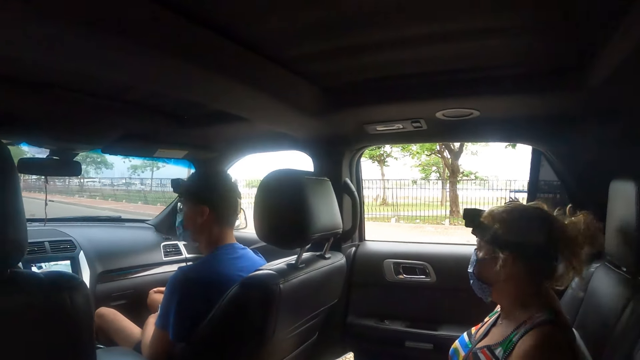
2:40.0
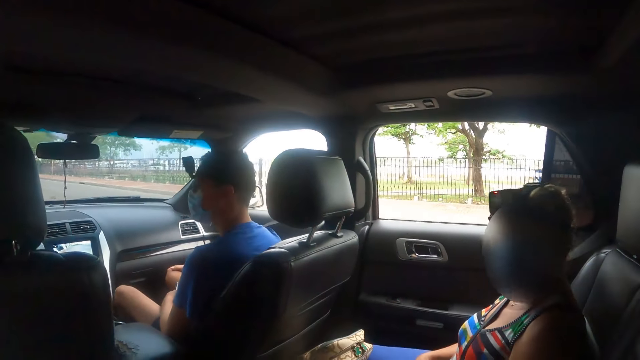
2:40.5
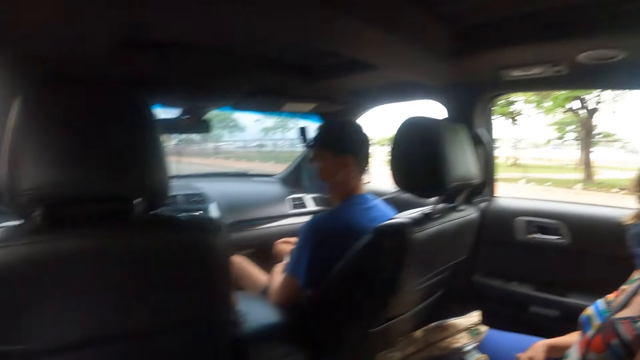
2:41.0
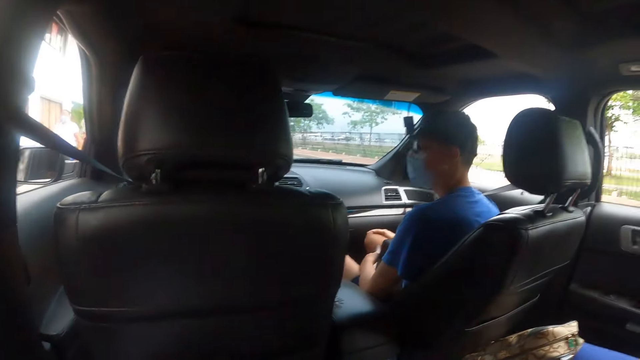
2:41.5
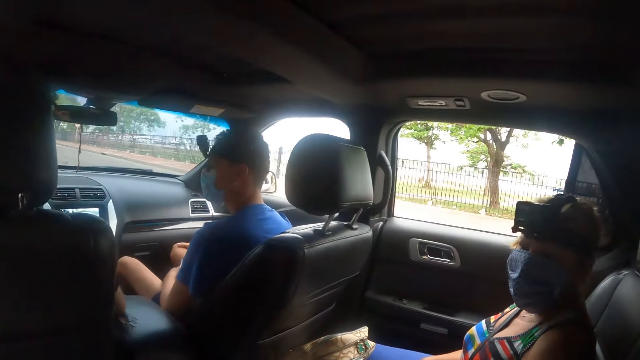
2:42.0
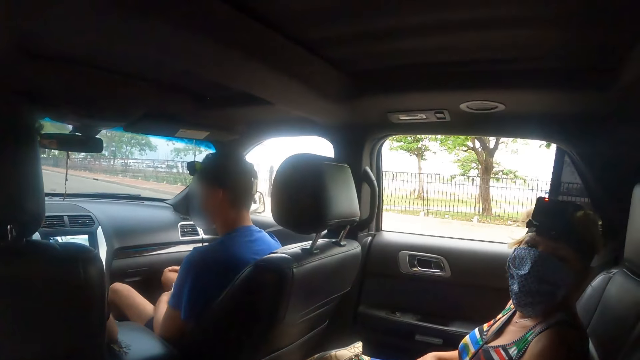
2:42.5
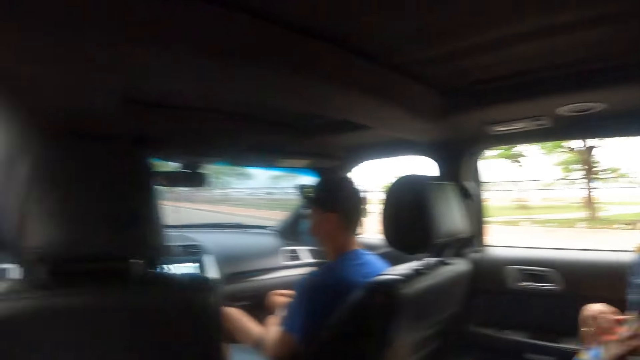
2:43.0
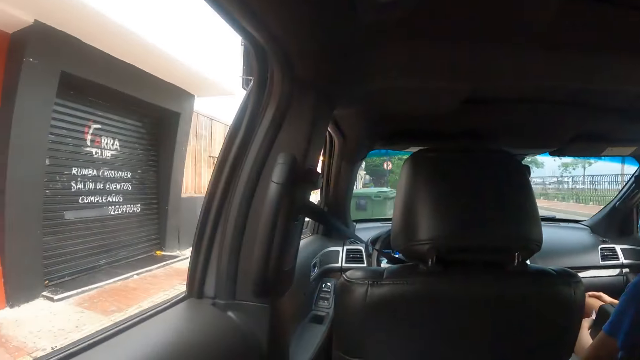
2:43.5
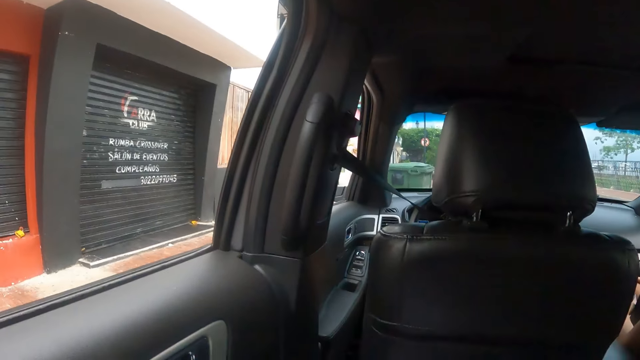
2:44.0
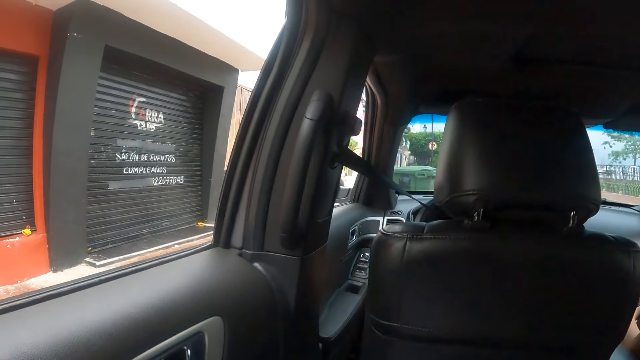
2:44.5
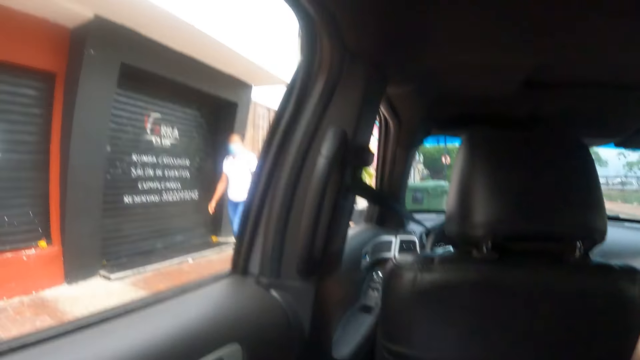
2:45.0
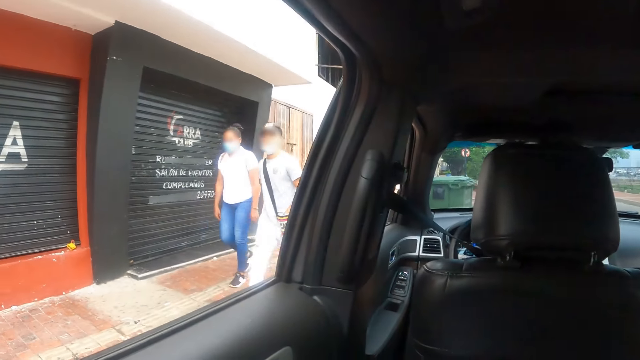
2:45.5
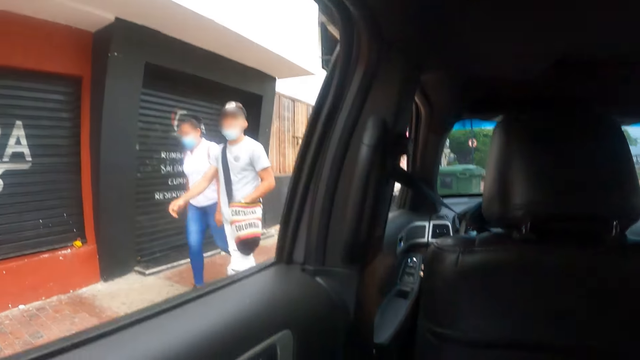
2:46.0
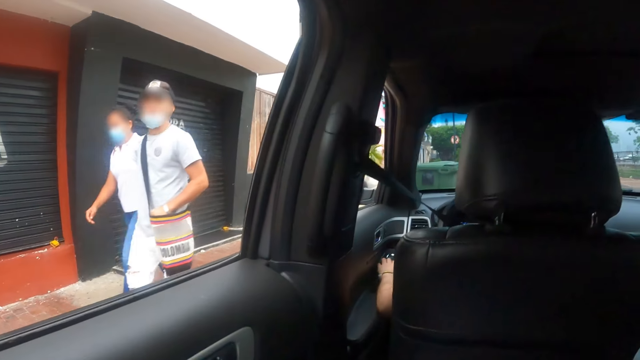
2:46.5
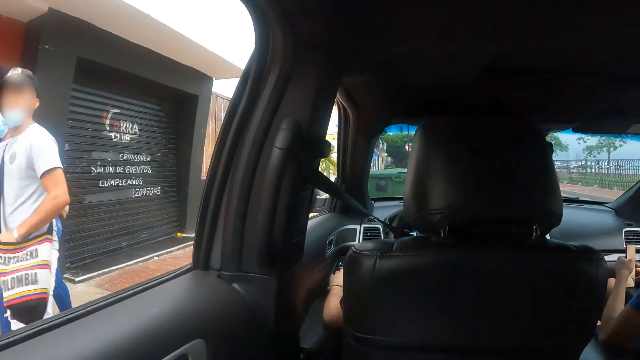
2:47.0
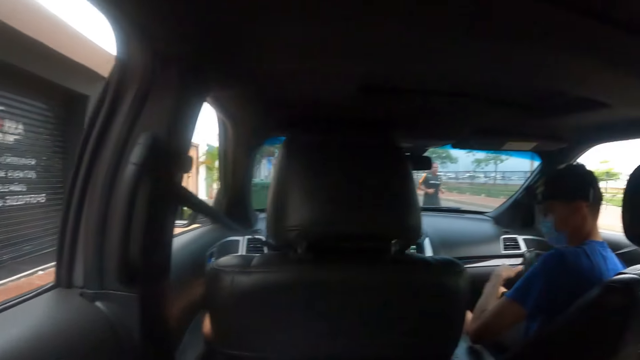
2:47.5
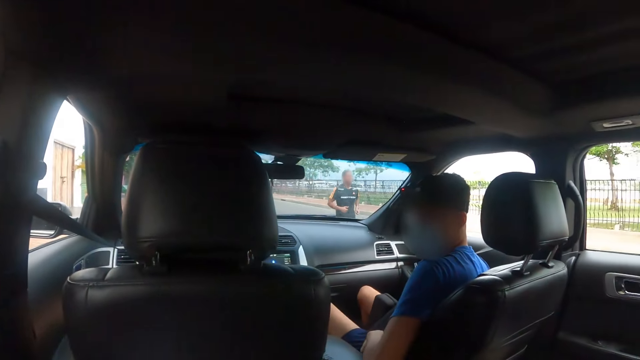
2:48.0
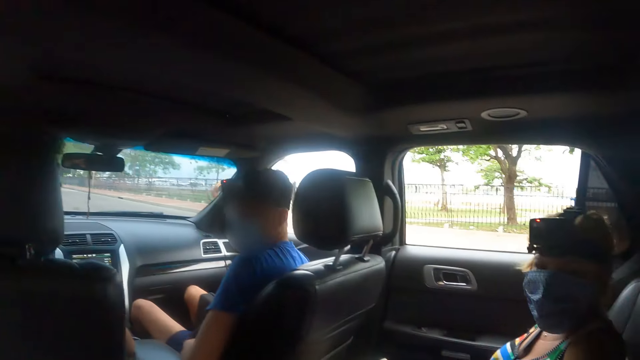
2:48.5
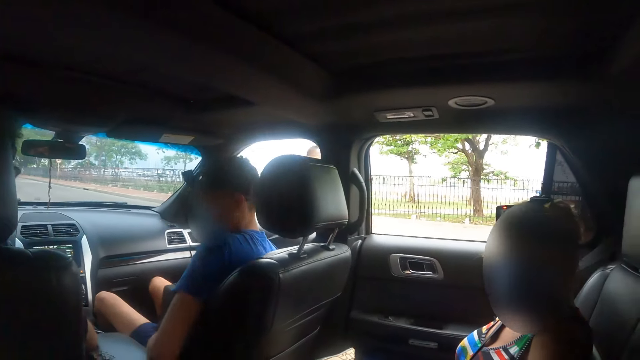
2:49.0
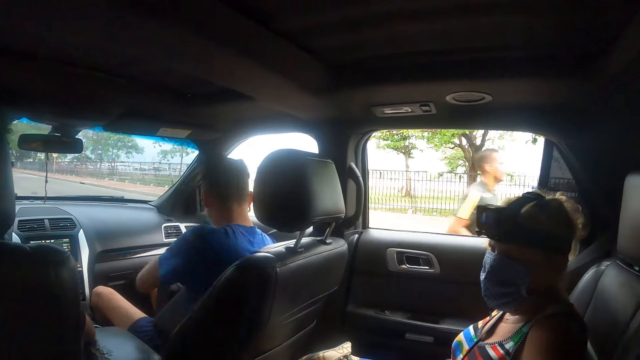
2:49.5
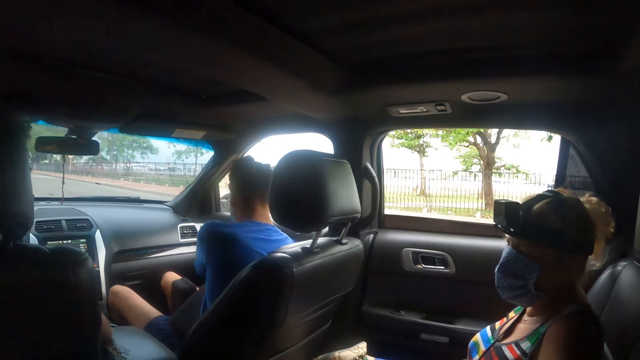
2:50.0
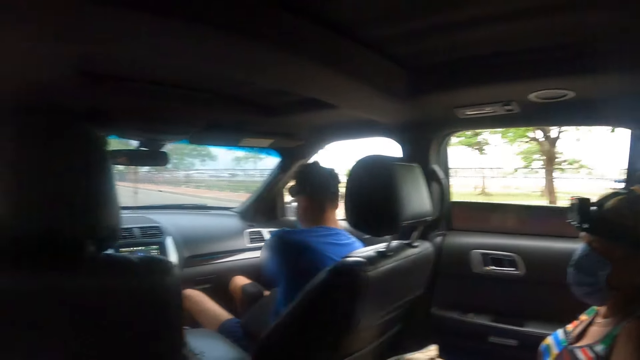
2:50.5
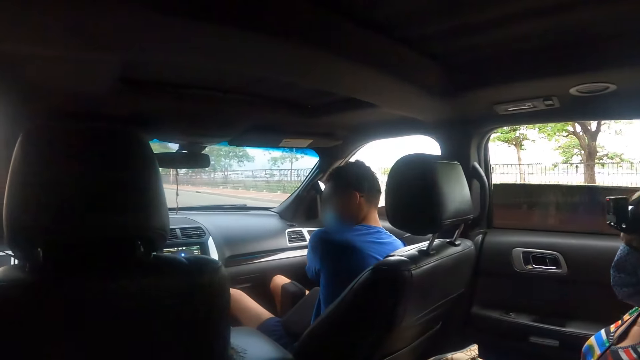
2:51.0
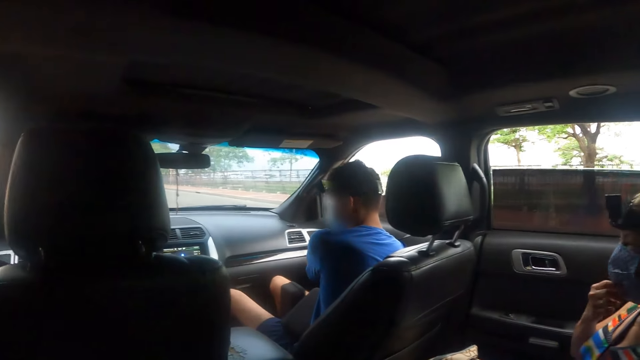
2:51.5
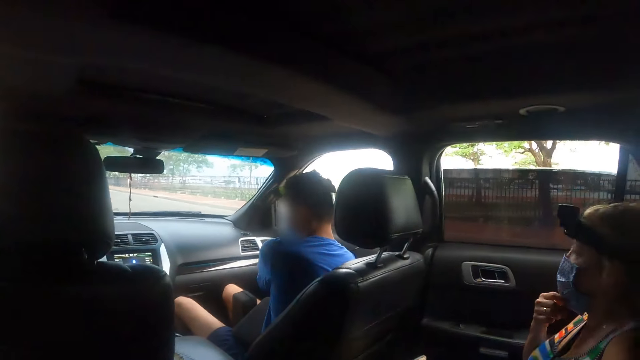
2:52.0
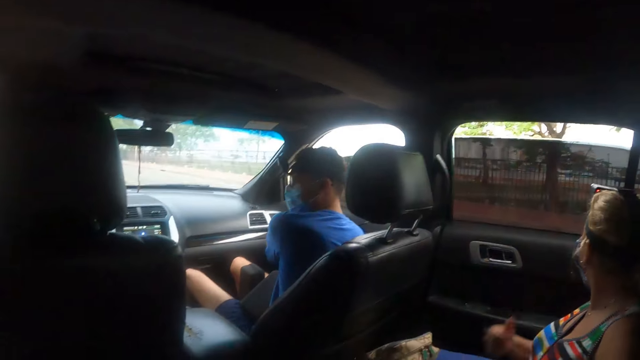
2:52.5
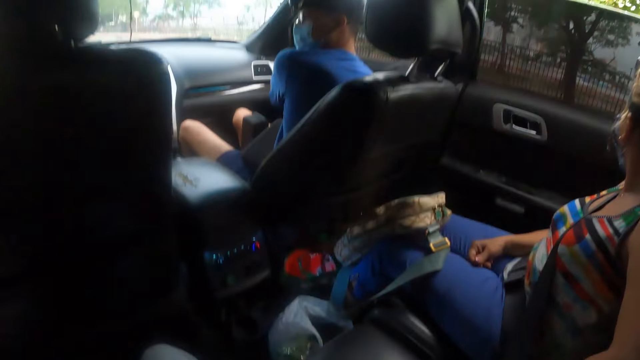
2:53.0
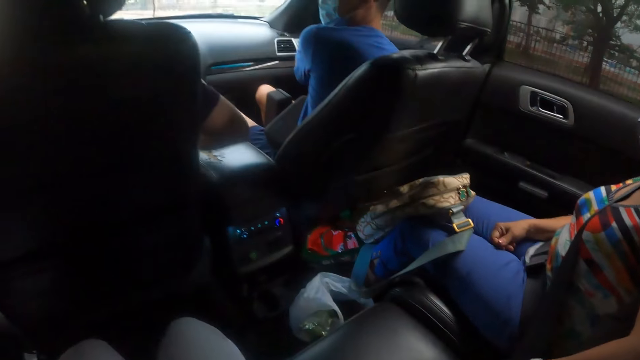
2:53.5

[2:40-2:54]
The camera wearer faces his opposite side.

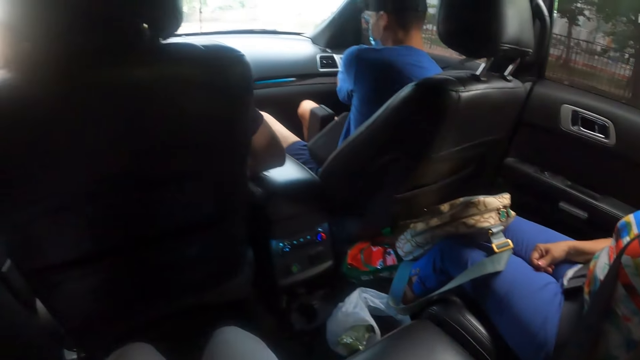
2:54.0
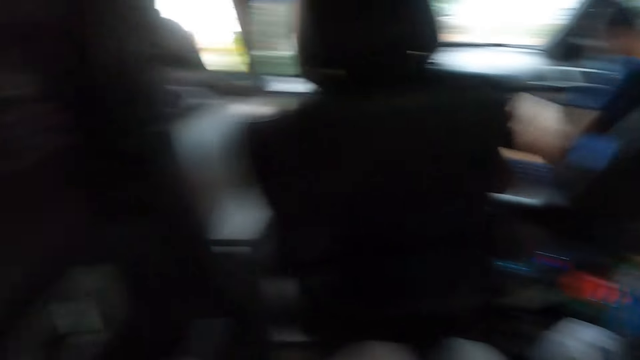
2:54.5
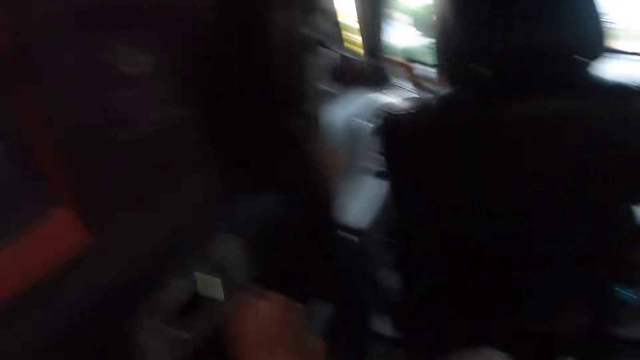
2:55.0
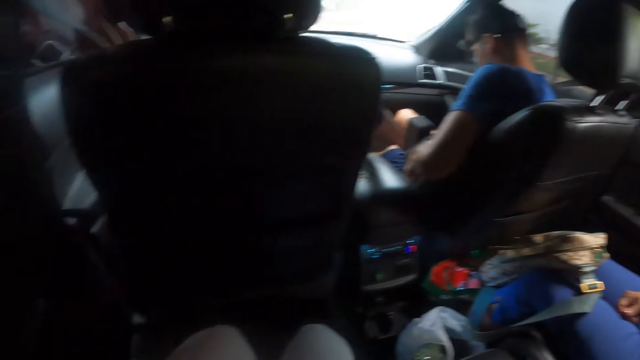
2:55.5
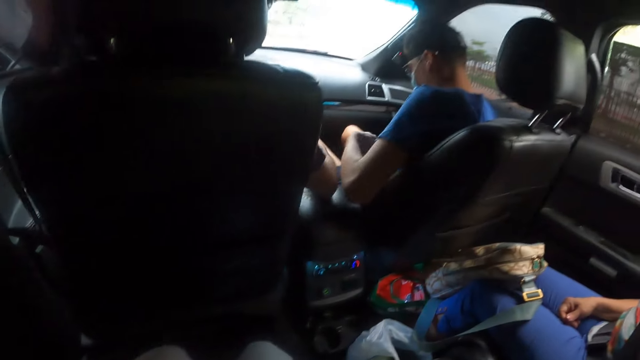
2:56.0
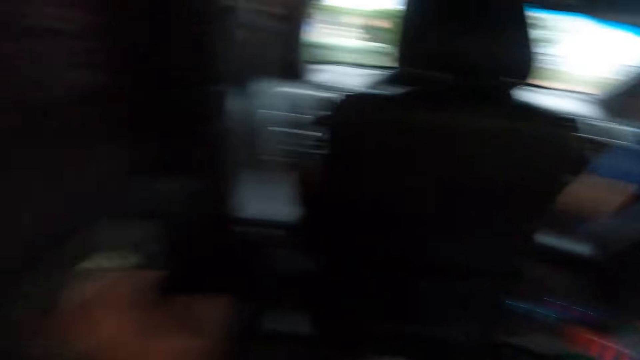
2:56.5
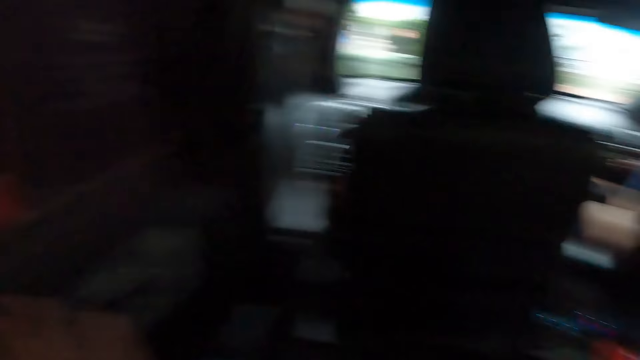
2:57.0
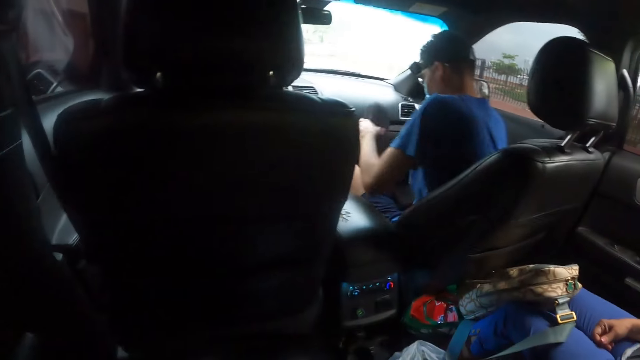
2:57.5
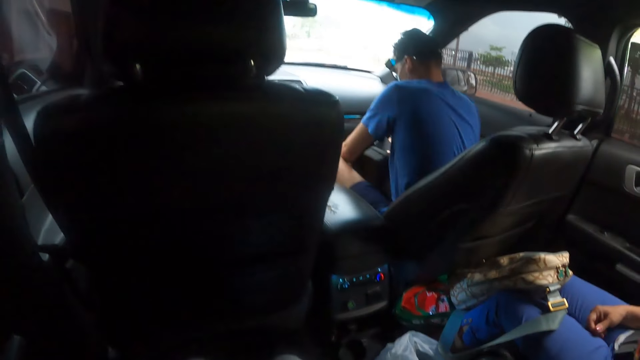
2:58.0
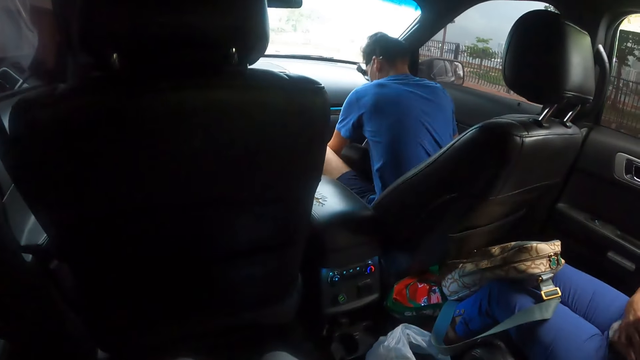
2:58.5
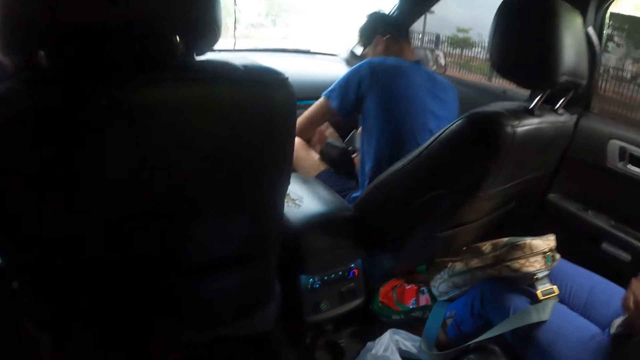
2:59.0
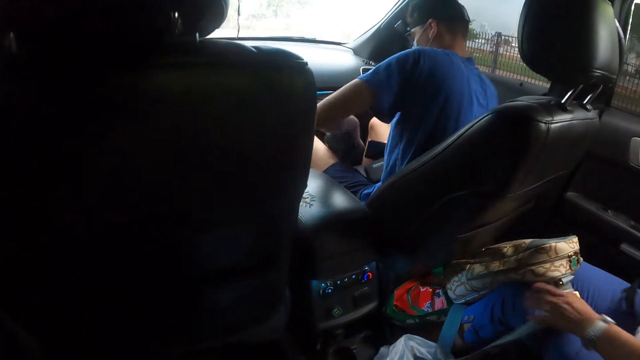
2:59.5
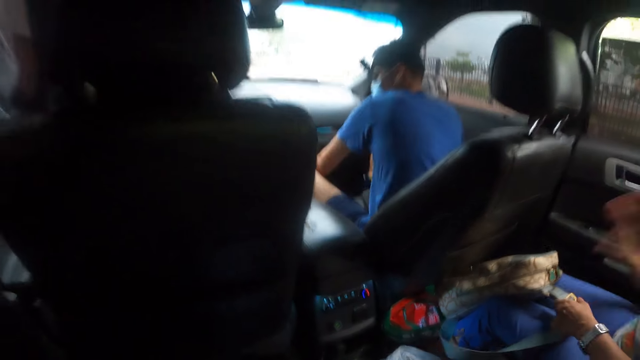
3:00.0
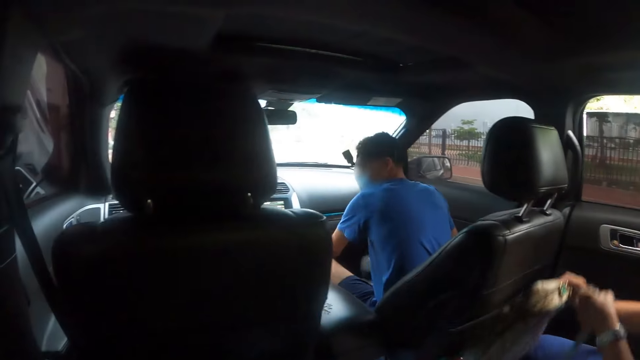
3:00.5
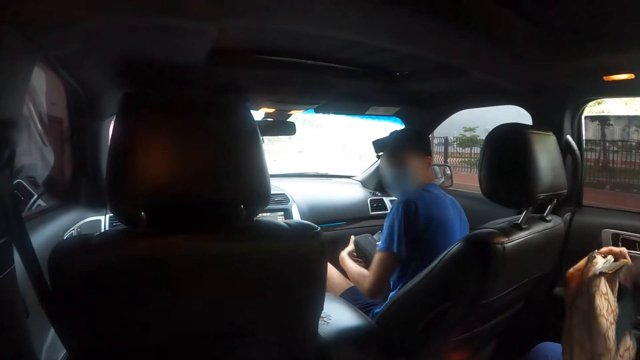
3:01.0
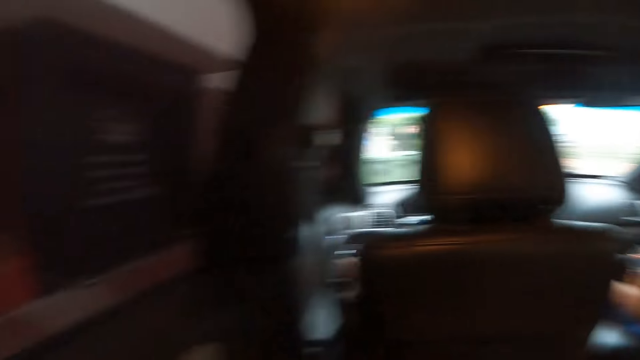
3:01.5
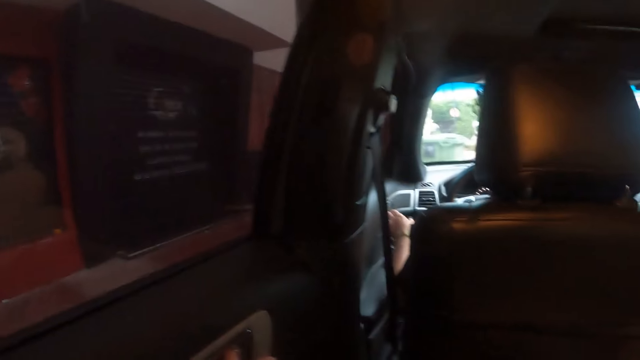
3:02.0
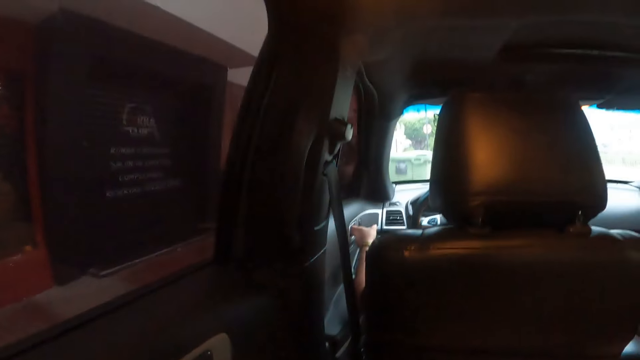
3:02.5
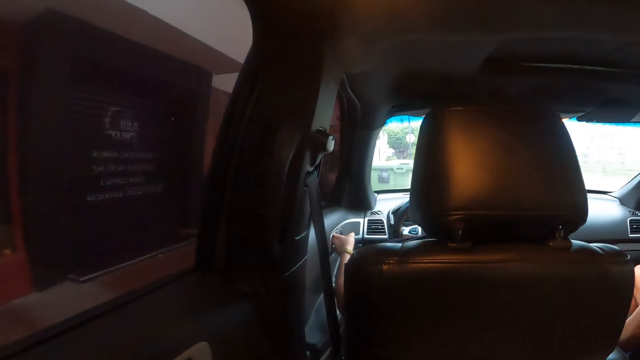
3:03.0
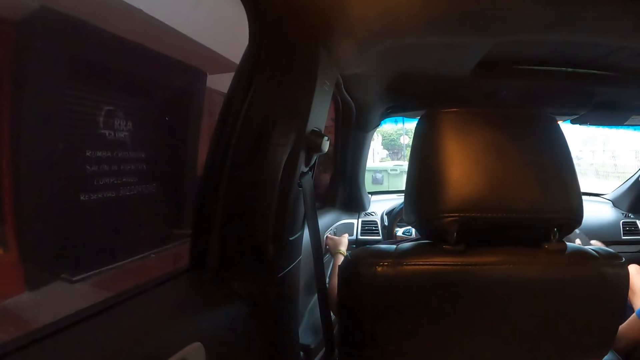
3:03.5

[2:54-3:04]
The camera wearer faces the front.
